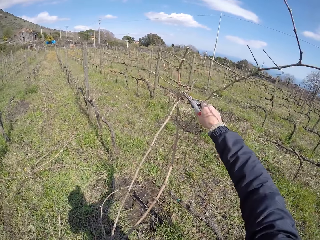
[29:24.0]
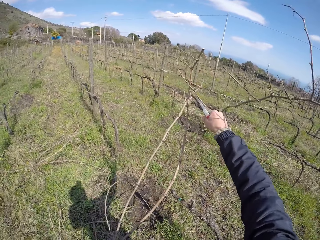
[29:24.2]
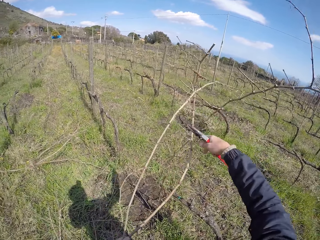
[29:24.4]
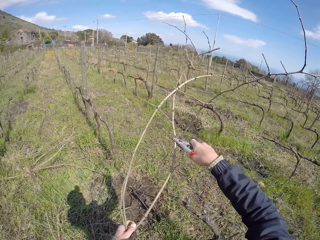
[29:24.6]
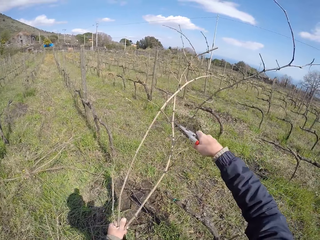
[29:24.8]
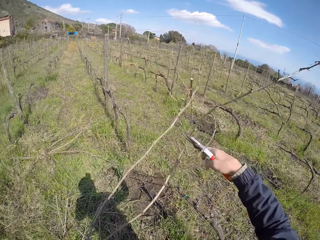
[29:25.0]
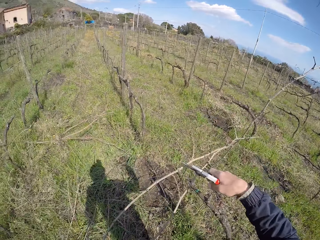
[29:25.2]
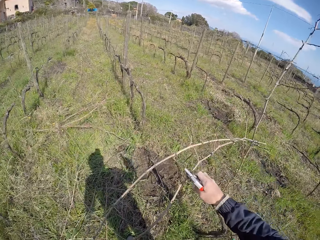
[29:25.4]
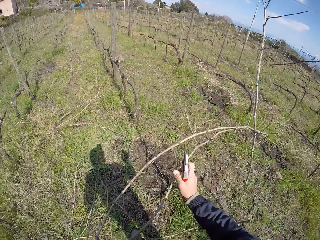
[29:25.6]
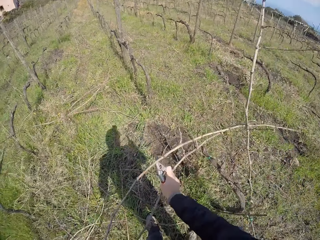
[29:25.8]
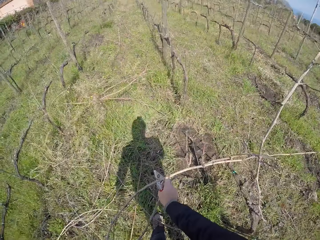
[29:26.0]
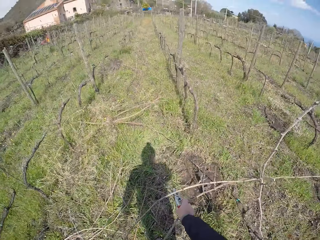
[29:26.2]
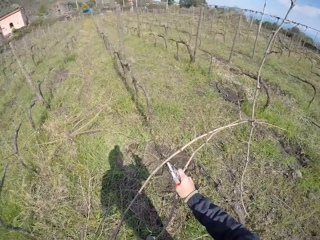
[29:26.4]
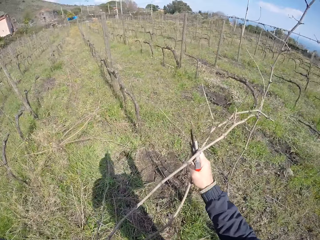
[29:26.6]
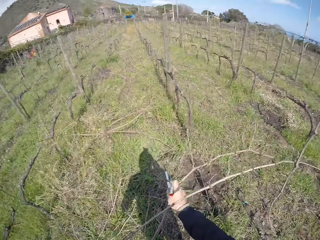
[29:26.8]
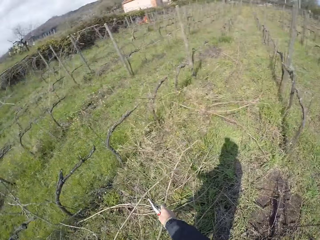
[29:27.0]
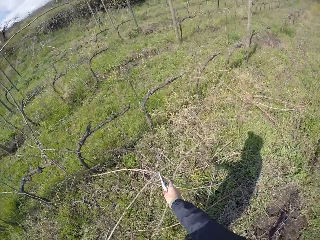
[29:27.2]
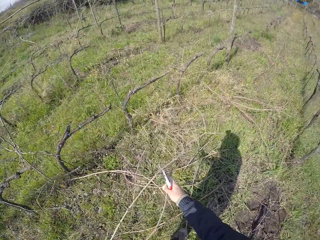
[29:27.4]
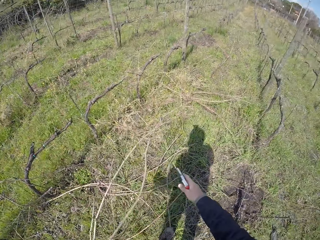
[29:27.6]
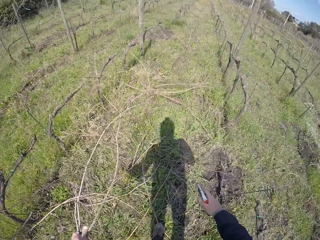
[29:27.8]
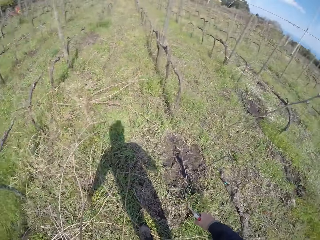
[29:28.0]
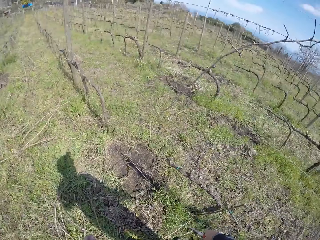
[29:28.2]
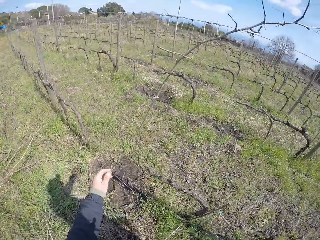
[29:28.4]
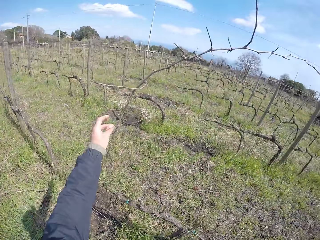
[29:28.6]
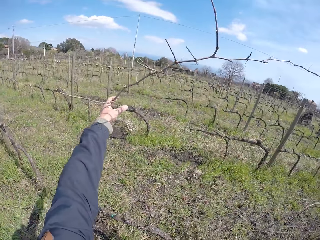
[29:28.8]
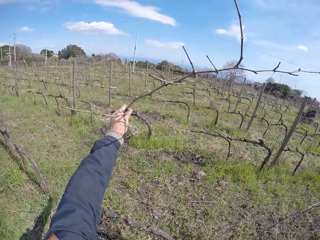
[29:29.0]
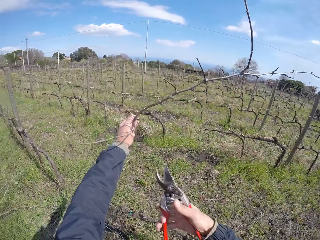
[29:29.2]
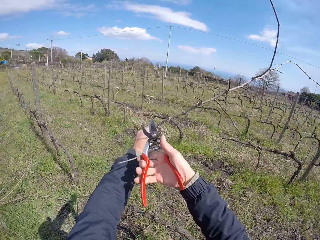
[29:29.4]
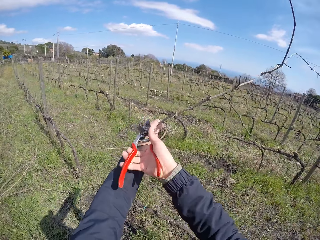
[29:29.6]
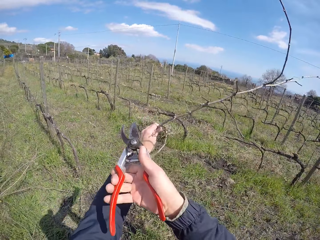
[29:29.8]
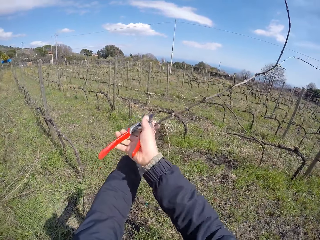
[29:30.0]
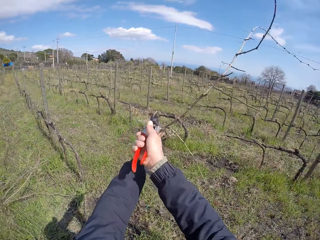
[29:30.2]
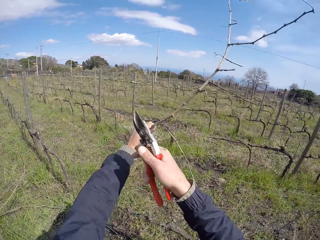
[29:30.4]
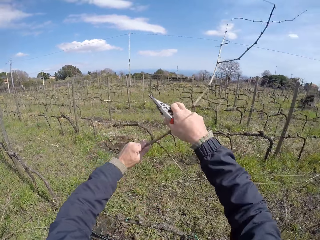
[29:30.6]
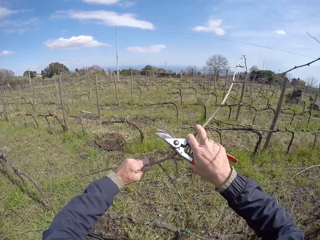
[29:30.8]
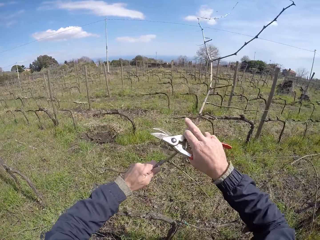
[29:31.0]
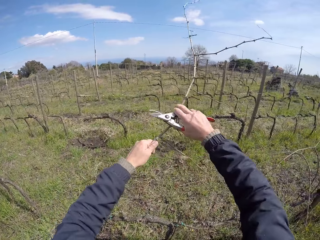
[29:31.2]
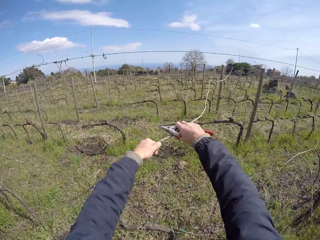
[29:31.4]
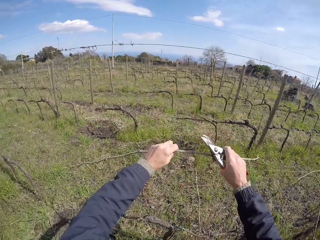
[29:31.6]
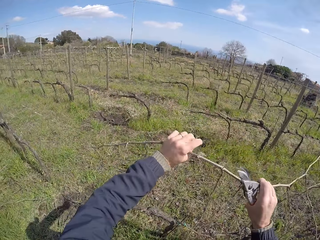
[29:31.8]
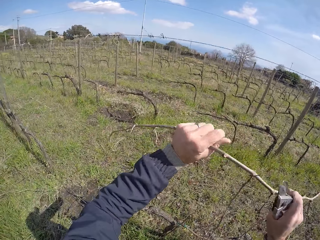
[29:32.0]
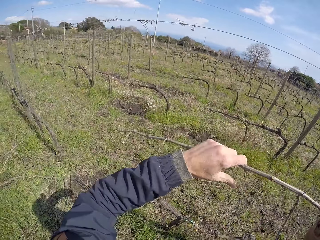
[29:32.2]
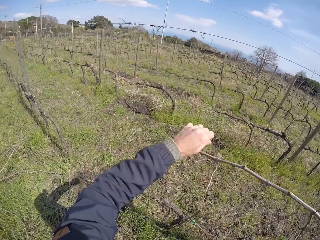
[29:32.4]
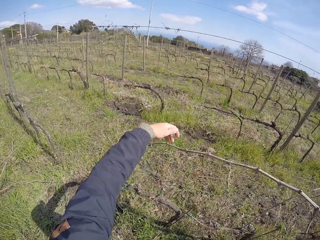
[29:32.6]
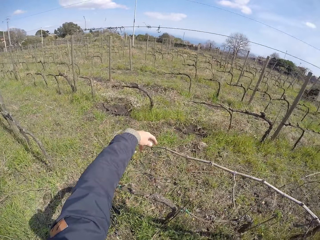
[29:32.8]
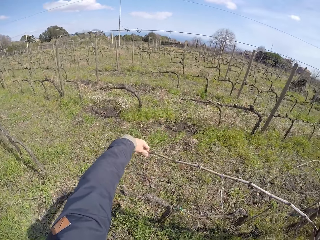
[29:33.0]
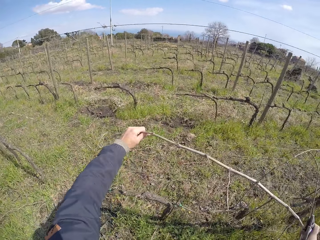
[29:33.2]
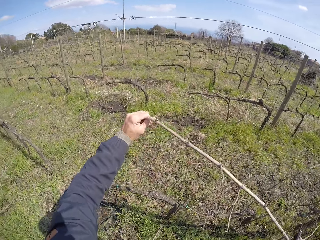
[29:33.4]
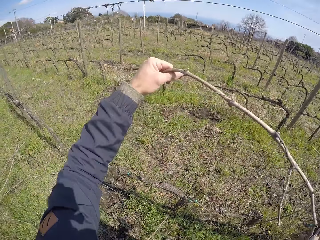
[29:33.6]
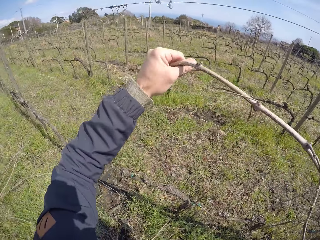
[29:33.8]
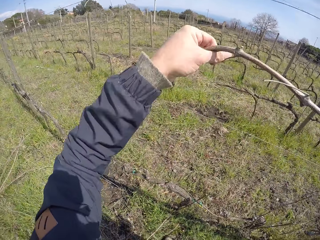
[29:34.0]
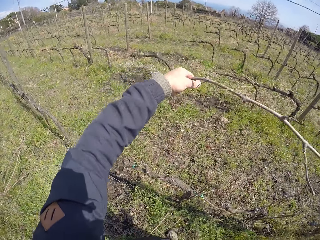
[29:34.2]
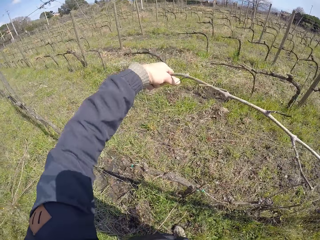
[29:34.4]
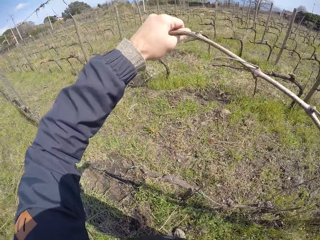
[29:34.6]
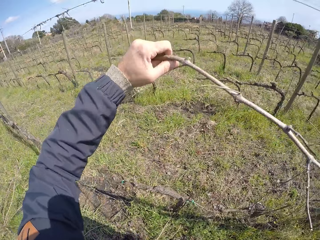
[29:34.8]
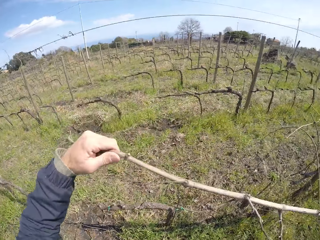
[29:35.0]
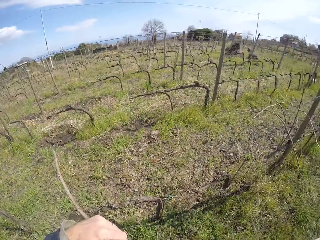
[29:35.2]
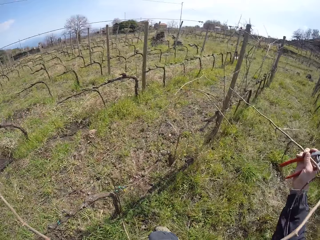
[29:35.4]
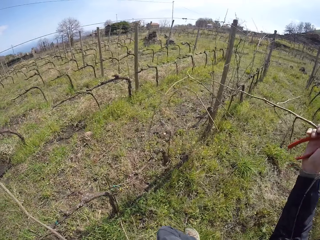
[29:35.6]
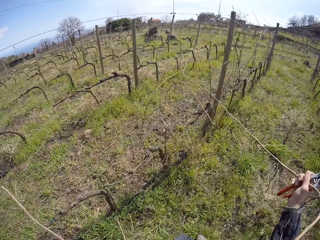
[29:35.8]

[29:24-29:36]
The camera wearer pulls the twigs with both hands. He puts dry branches on the ground. He grabs a twig from the barbed fence with his left hand and cuts the twig with the pair of pliers in his right hand. He pulls the twigs with both hands.

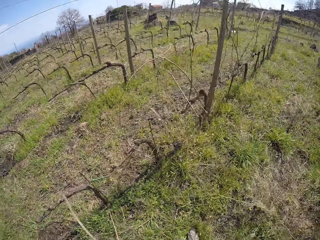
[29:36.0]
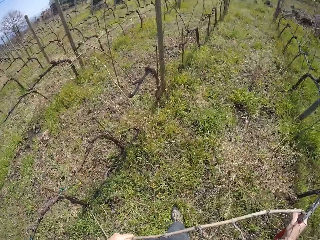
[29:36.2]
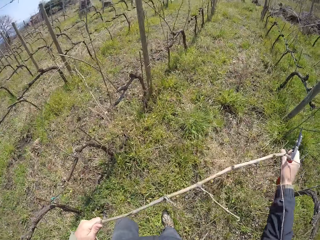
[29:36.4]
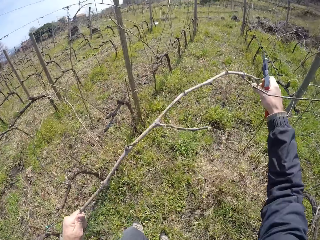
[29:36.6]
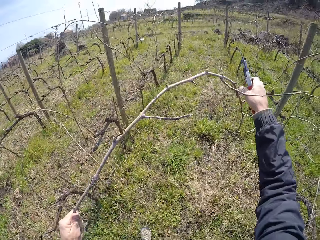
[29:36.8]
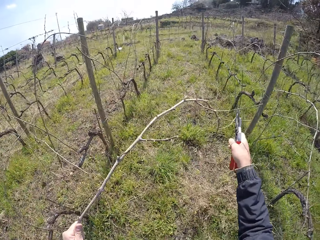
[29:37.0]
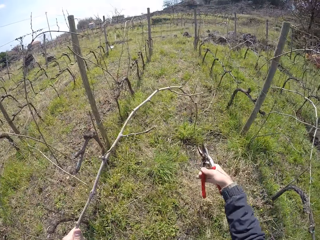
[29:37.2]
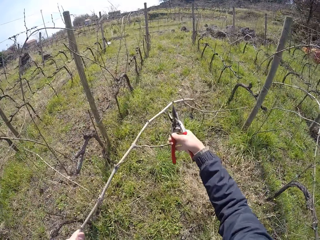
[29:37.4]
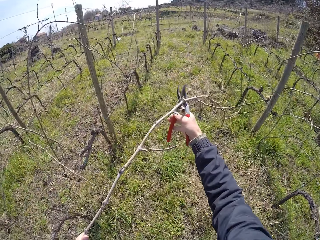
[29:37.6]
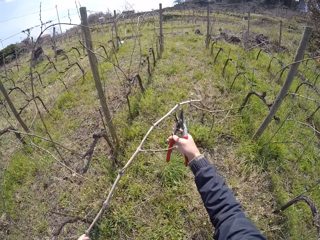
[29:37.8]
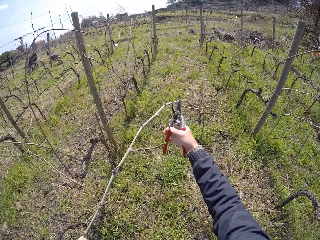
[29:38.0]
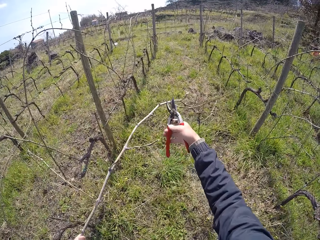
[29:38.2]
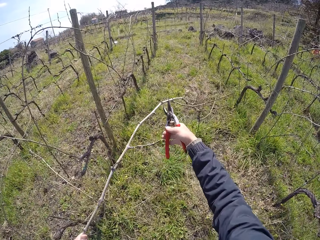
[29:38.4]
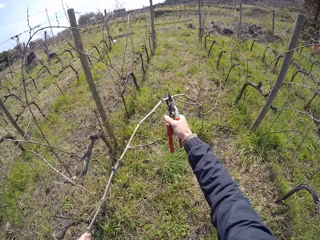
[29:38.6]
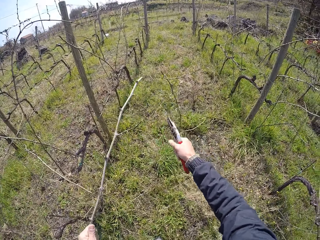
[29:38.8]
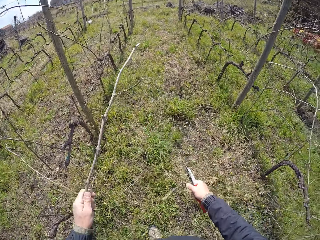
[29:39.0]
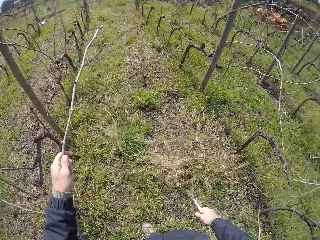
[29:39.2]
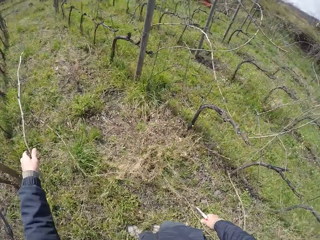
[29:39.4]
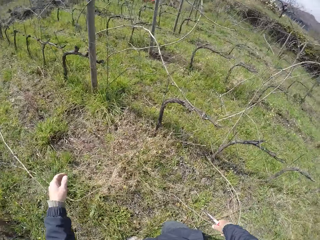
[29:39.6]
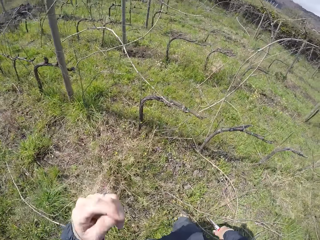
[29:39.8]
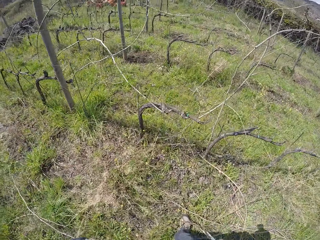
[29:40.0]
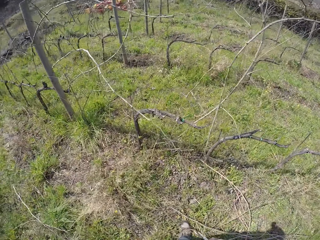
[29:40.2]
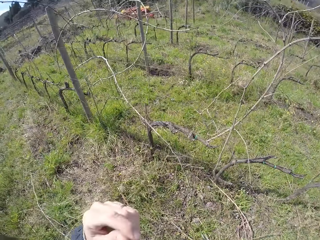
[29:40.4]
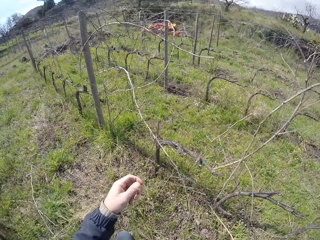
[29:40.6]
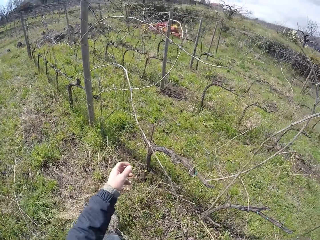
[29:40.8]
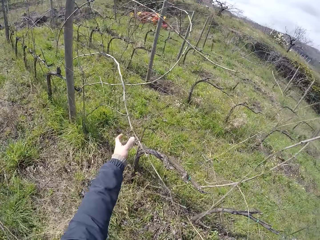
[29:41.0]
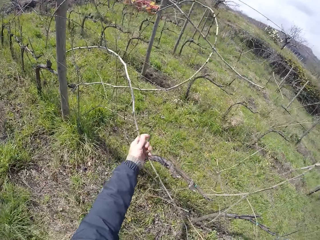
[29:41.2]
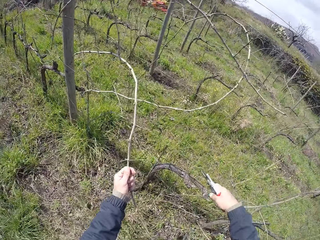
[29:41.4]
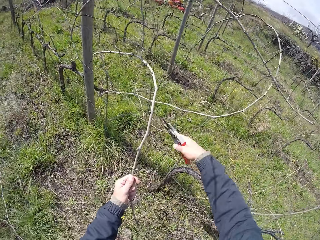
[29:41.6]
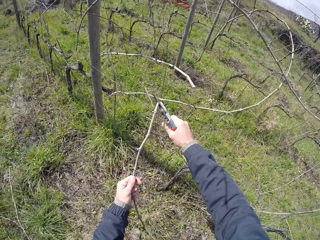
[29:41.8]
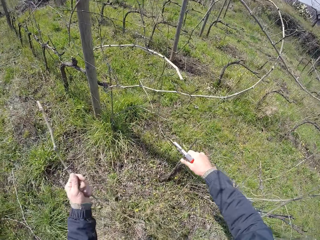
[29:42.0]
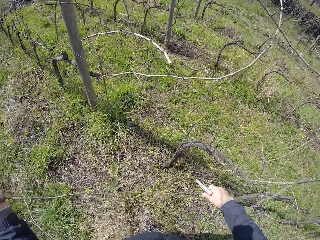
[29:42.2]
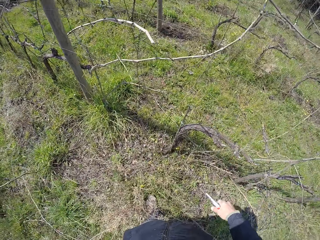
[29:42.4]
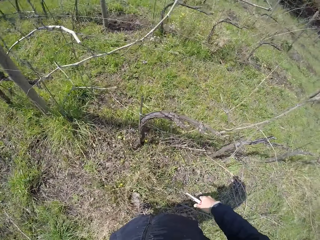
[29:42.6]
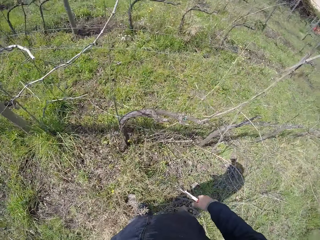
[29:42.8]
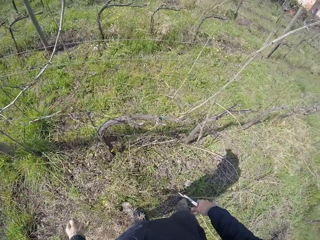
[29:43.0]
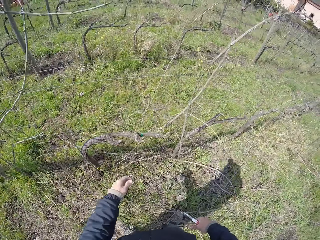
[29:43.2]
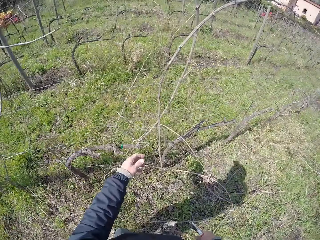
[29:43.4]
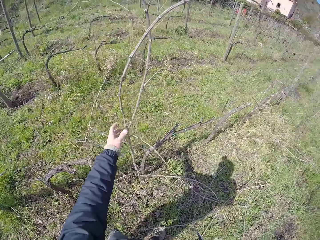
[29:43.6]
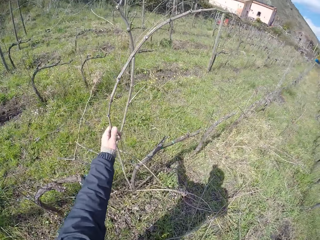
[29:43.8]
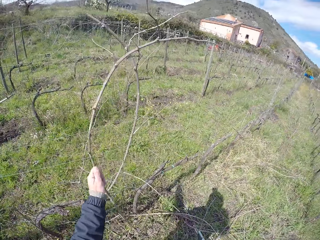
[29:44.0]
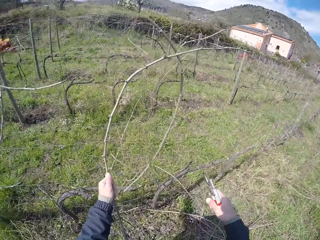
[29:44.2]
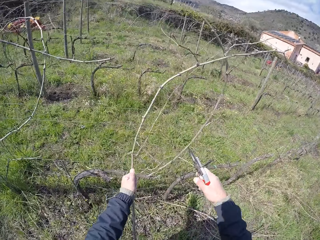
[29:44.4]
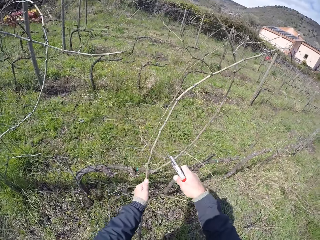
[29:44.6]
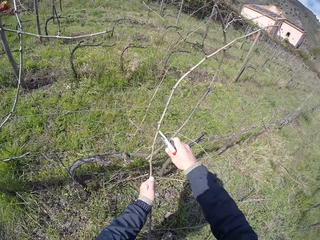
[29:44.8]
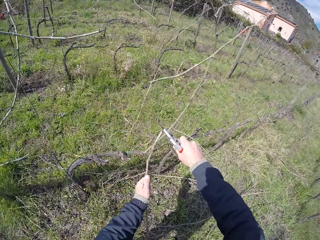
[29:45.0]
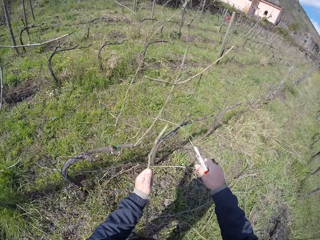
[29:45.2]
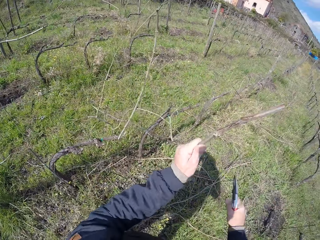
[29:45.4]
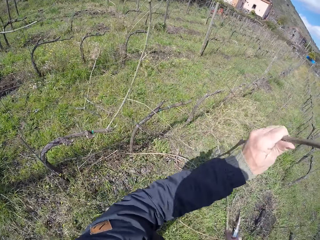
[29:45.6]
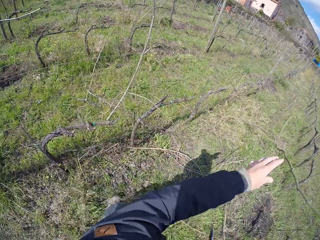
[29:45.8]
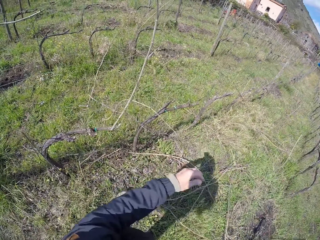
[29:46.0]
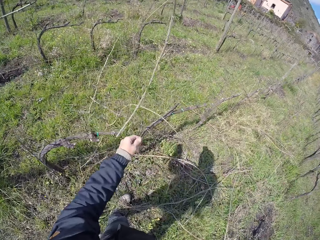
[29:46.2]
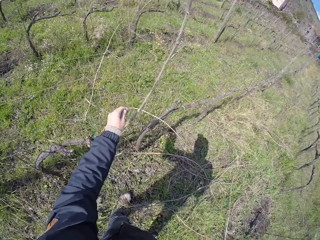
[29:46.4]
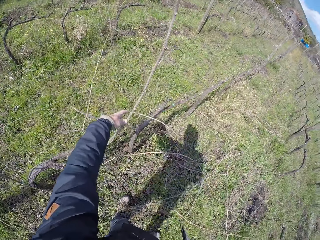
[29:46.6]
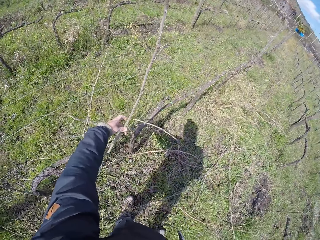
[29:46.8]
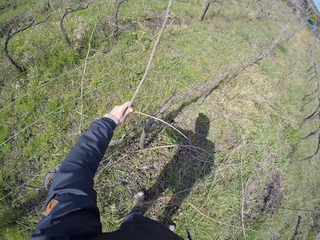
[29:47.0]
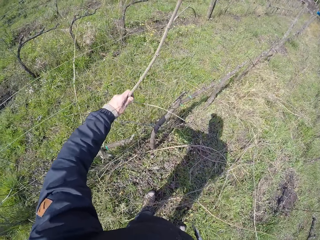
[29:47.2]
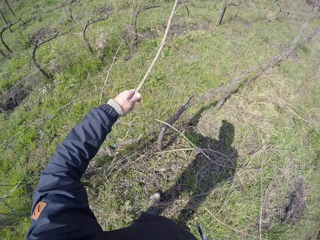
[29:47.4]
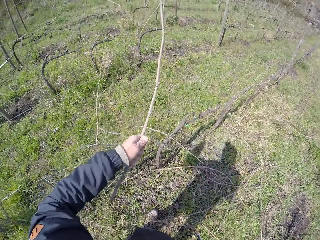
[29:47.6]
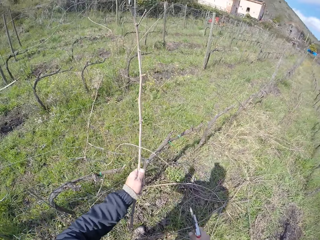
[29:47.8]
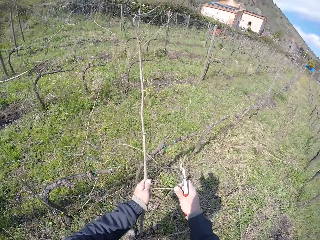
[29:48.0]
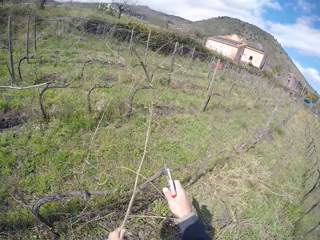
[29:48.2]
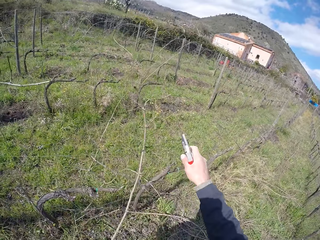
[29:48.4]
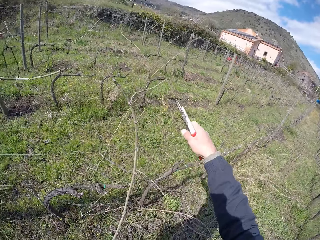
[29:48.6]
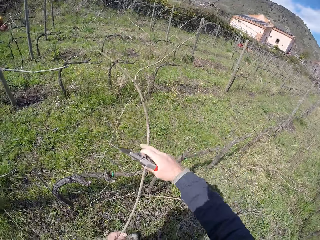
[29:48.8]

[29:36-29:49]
The camera wearer cuts the twig with the pair of pliers in his right hand. He drops the twig on the ground with his left hand. He grabs a twig from the barbed fence with his left hand and cuts the twig with the pair of pliers in his right hand. He puts a dry branch on the ground. He grabs a twig from the barbed fence with his left hand and cuts the twig with the pair of pliers in his right hand. He drops the twig on the ground with his left hand. He grabs a twig from the barbed fence with his left hand.
